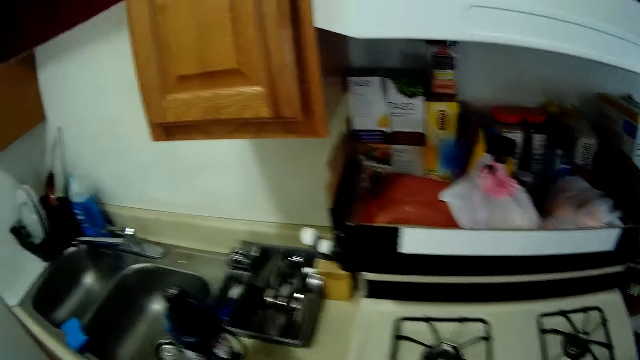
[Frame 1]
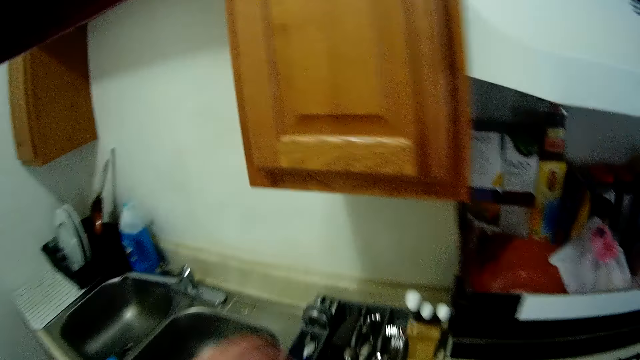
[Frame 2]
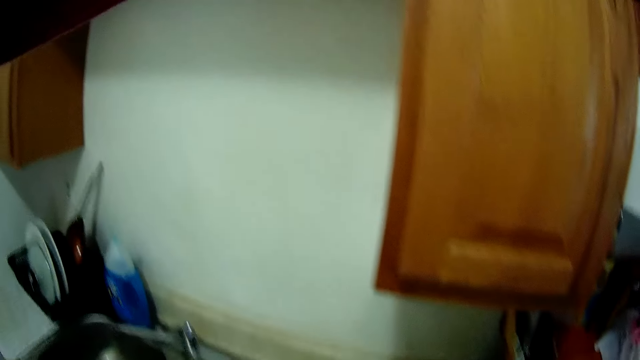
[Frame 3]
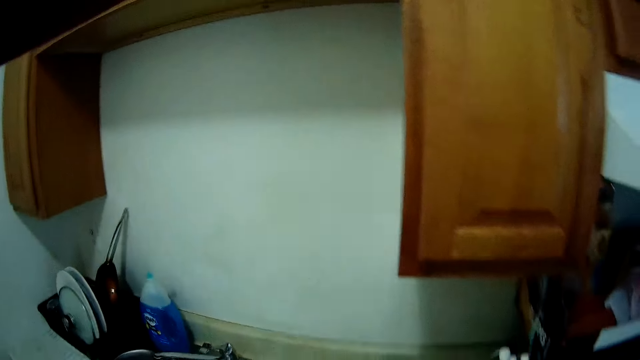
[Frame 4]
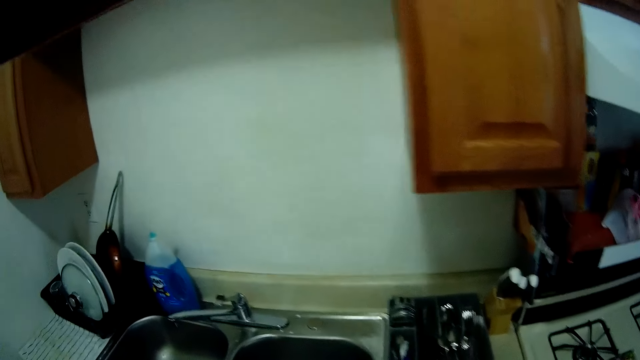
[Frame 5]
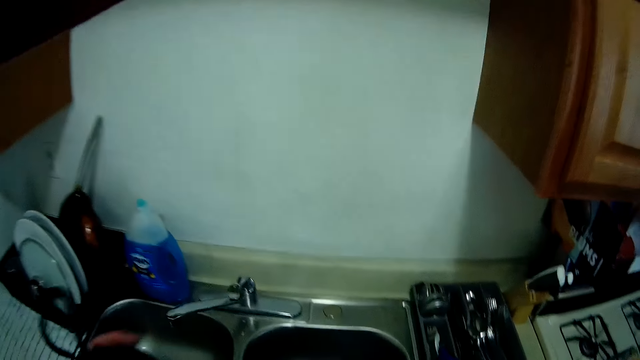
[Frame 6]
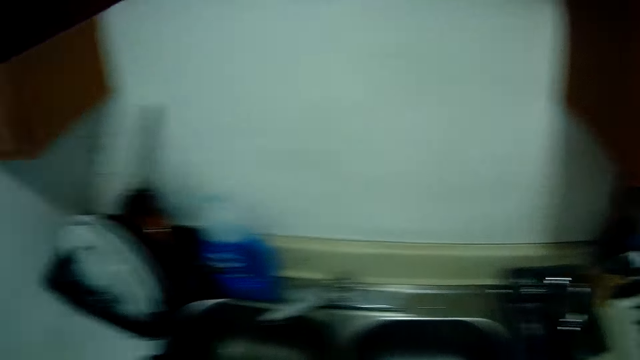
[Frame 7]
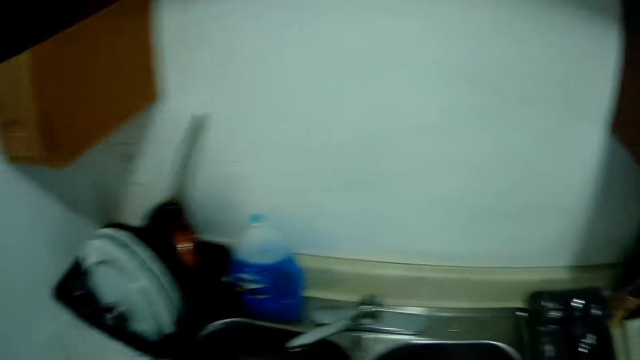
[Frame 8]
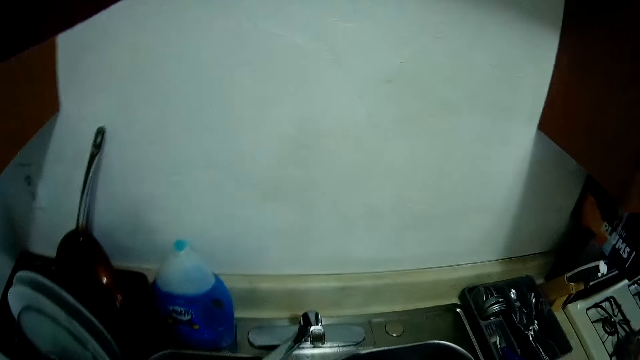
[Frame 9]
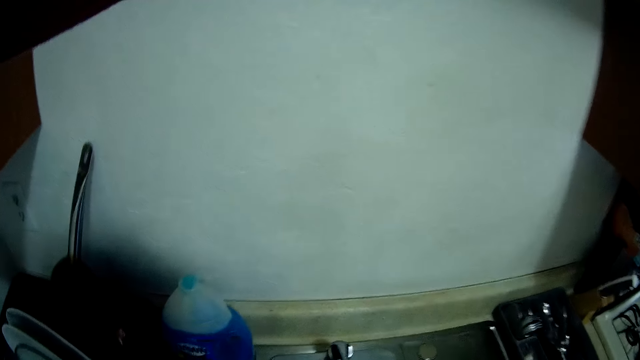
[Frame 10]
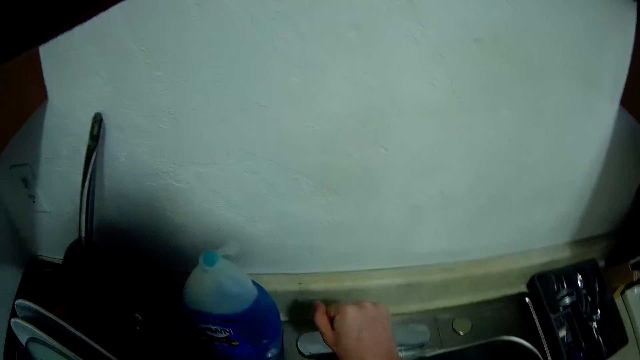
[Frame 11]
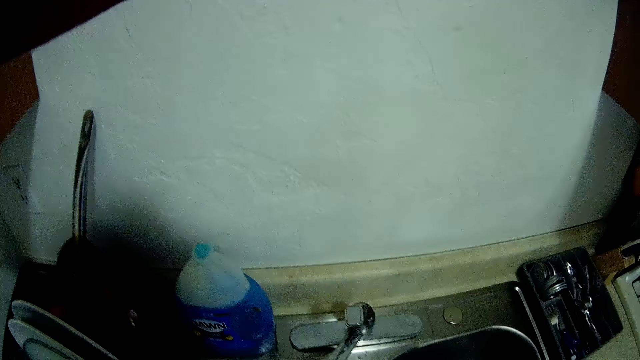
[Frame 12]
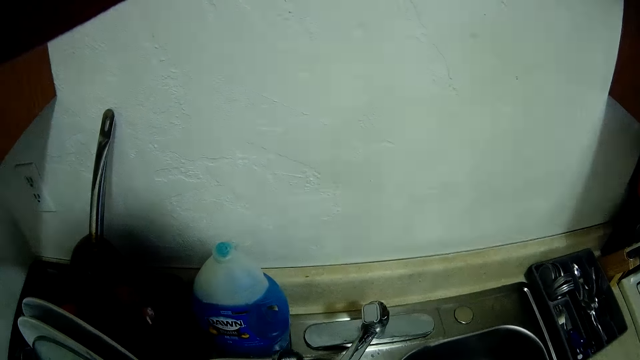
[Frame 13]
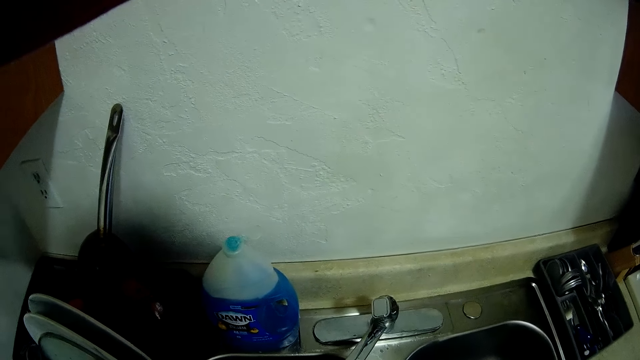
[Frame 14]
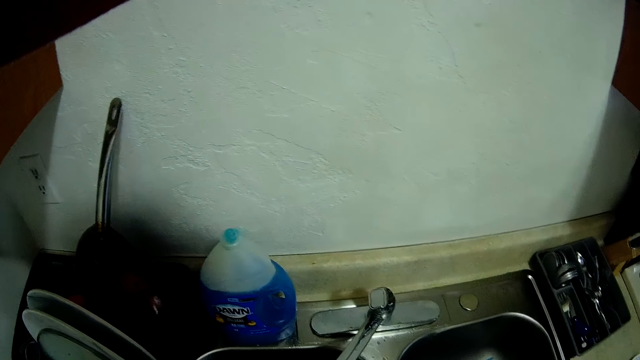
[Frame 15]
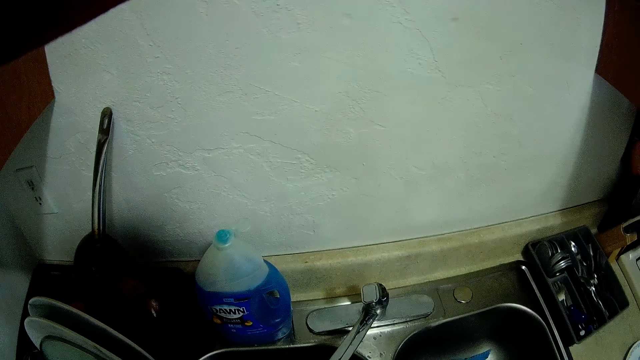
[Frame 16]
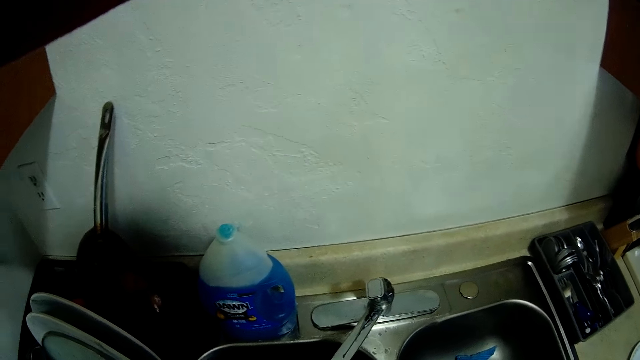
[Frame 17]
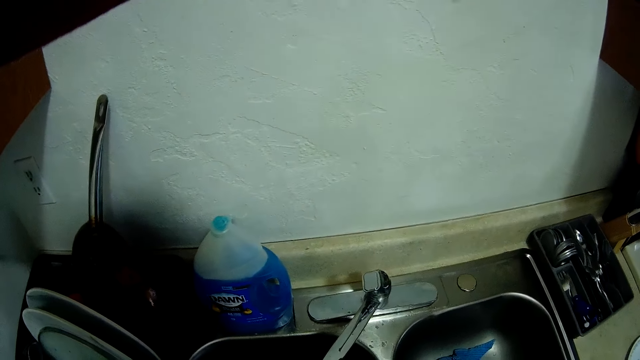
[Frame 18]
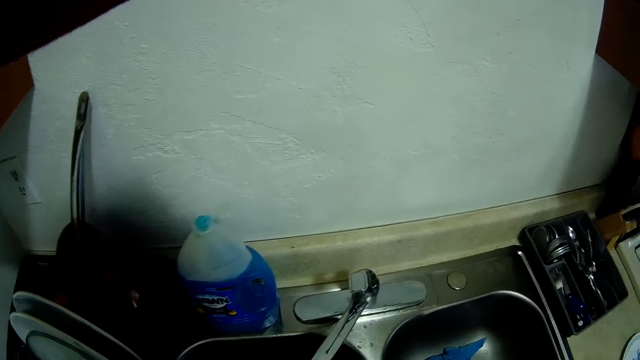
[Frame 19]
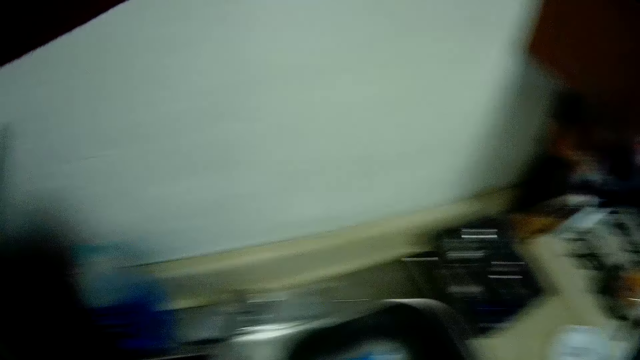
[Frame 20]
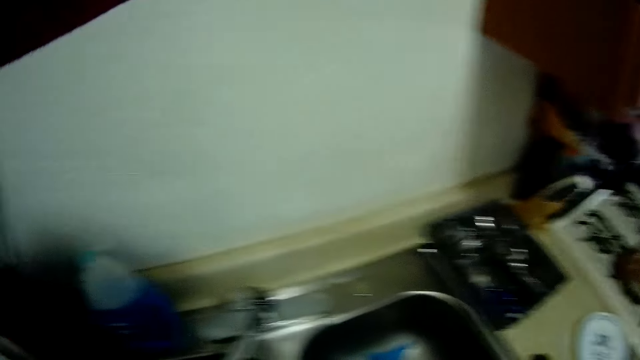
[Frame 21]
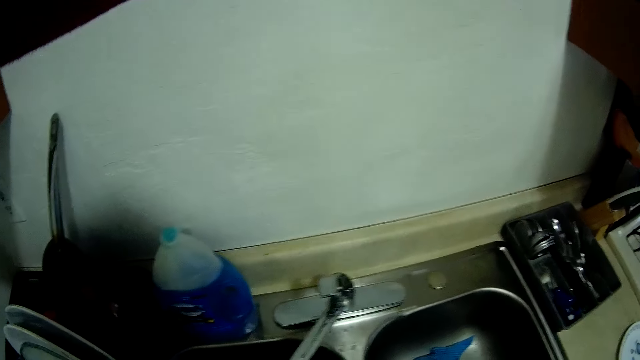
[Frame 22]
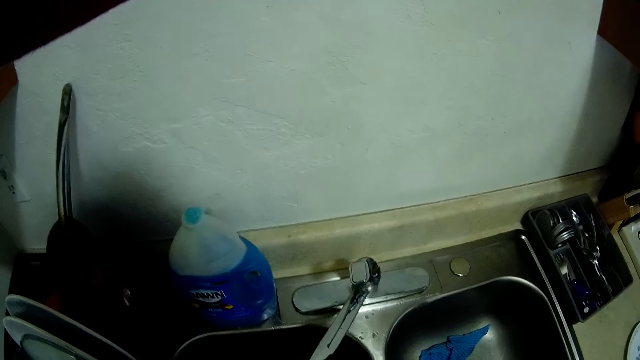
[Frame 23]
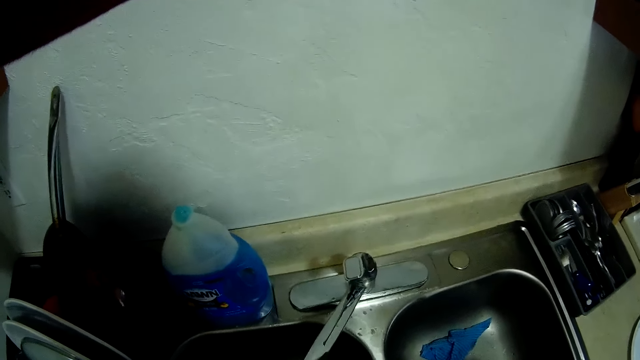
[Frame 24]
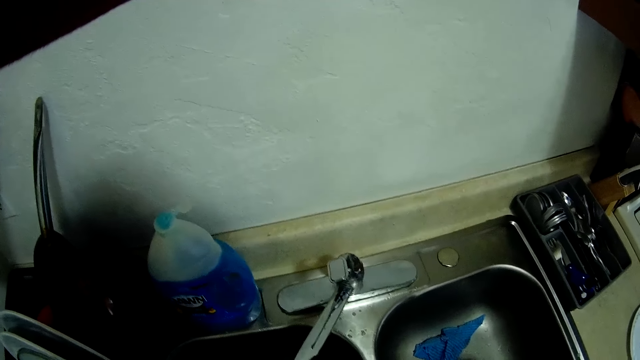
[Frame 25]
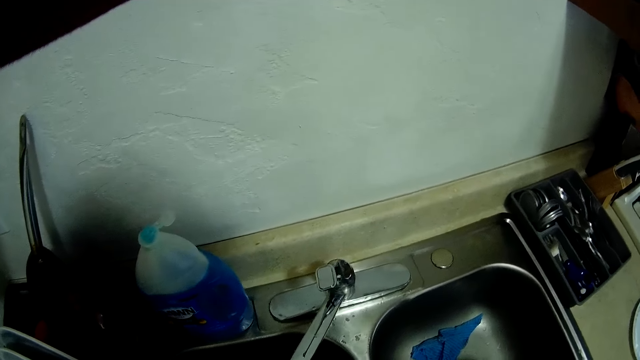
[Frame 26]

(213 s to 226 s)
The camera wearer takes the bottle. He adjusts the knob of the tap with his right hand. He opens the tap. He washes the bottle.

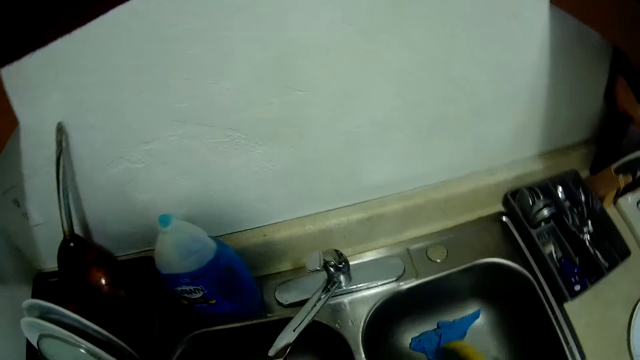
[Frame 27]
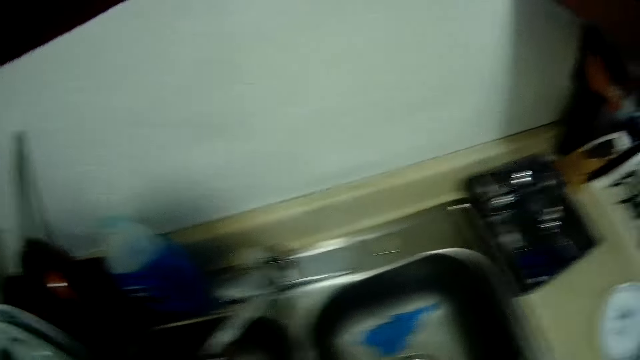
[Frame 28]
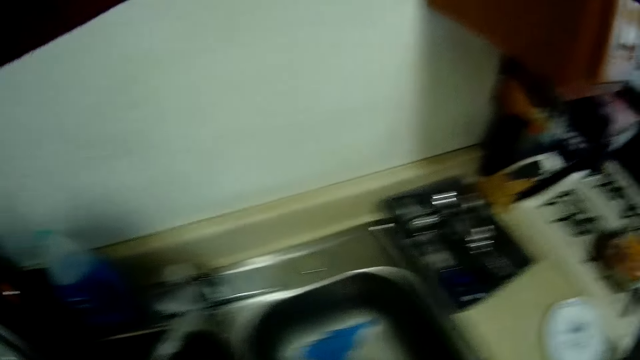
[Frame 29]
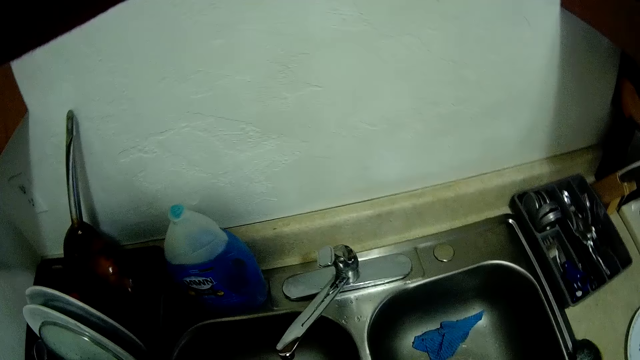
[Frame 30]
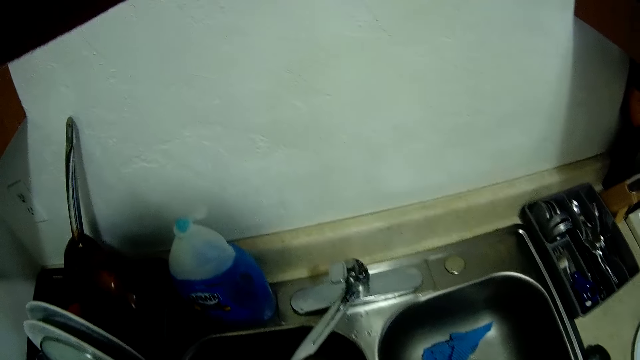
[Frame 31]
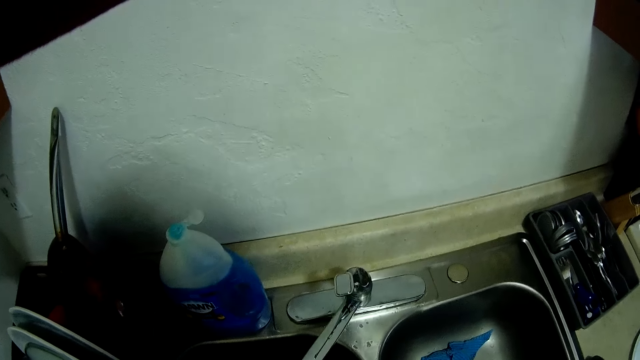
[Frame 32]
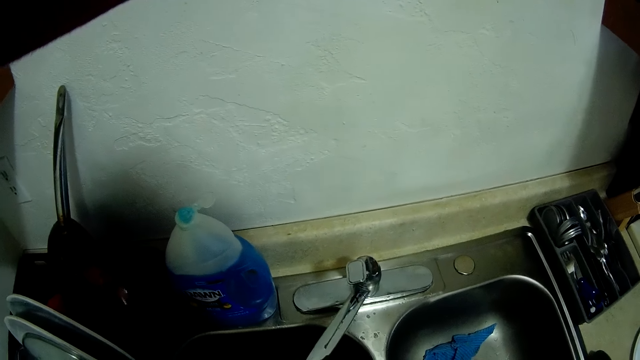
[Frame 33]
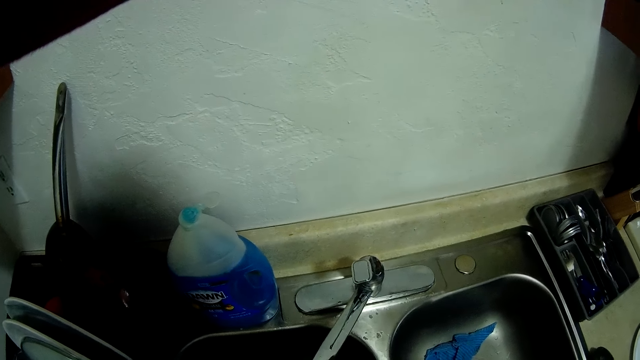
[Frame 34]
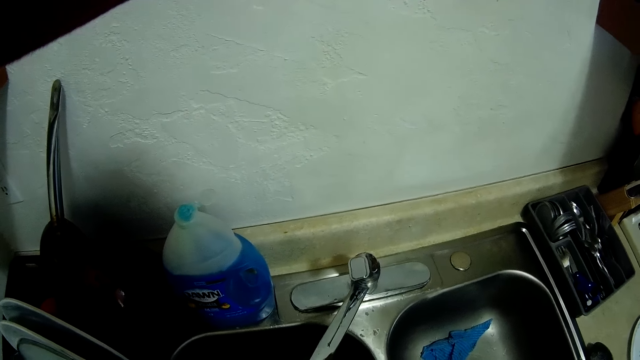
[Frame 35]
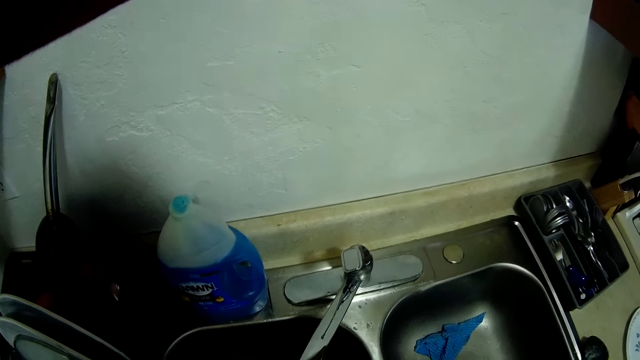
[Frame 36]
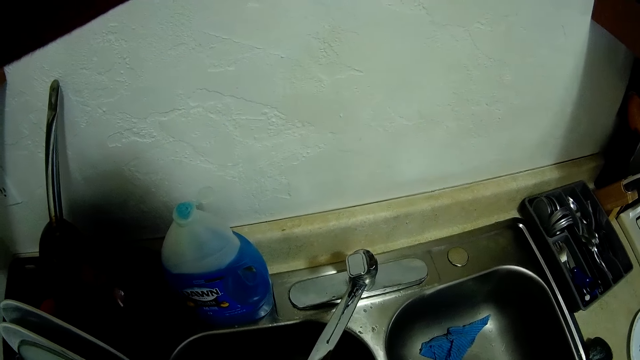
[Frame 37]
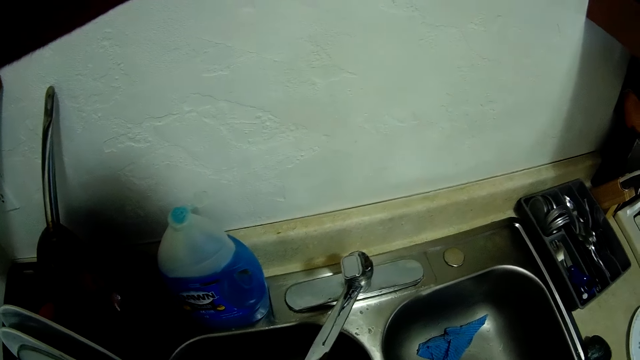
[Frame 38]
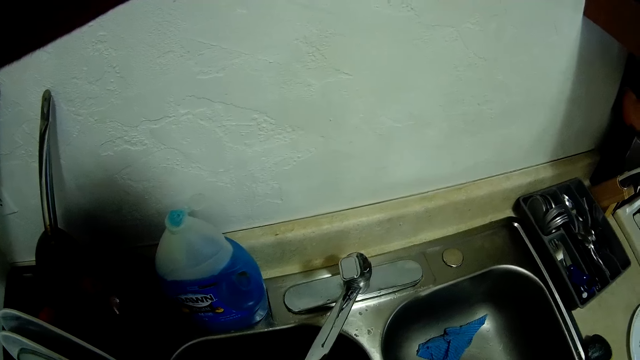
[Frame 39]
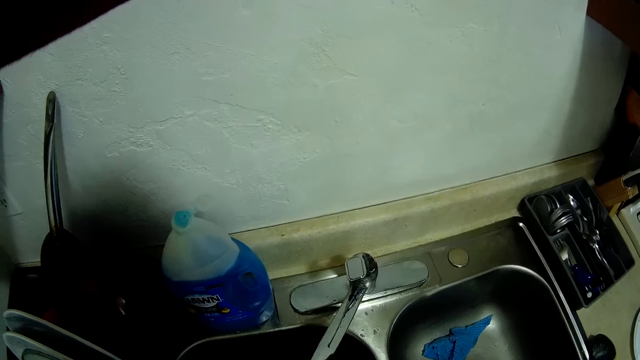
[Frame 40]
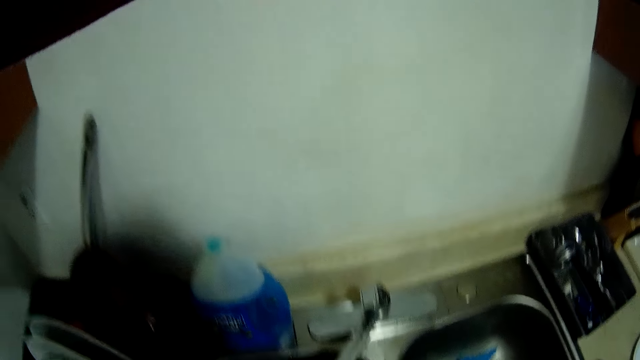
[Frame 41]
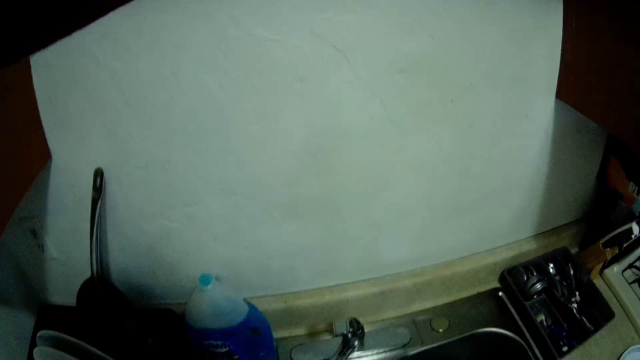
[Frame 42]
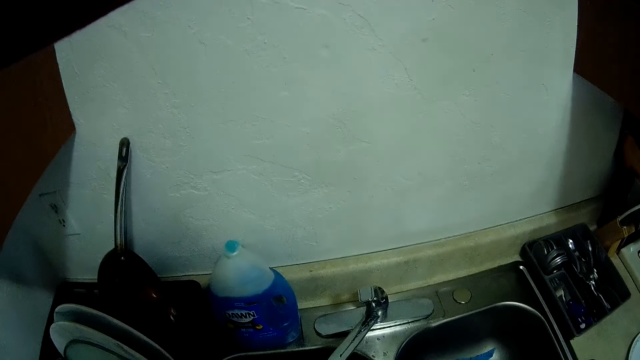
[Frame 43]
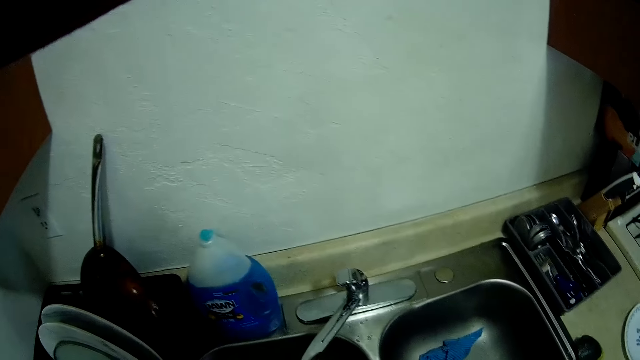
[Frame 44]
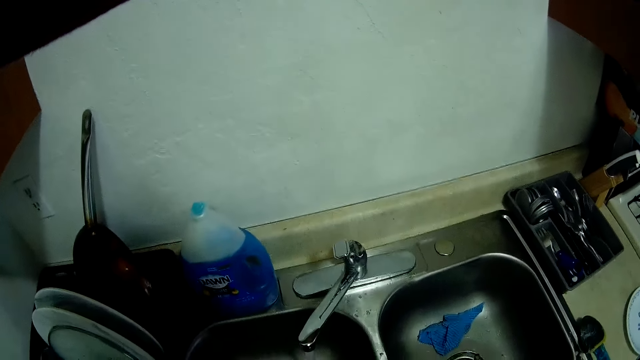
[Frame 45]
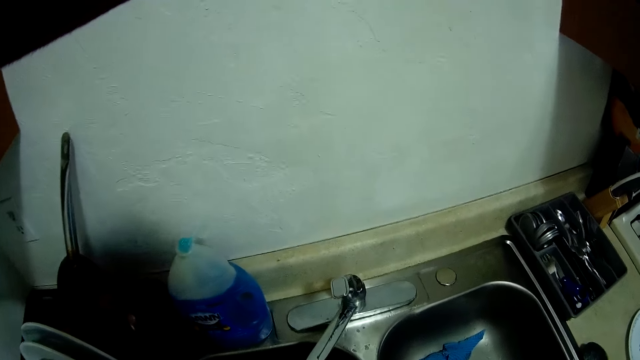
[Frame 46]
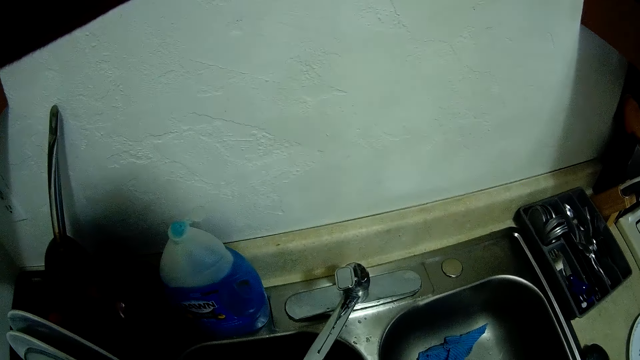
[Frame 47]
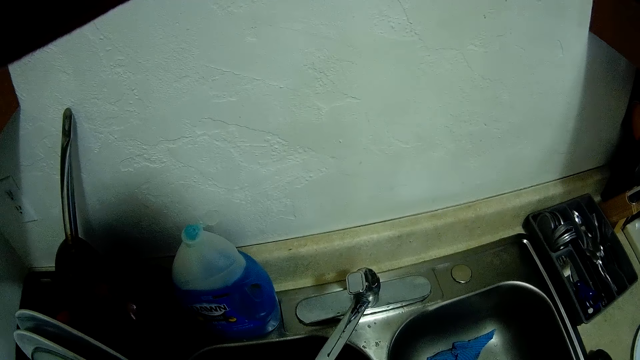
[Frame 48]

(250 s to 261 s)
The camera wearer puts the brush on the sink.
